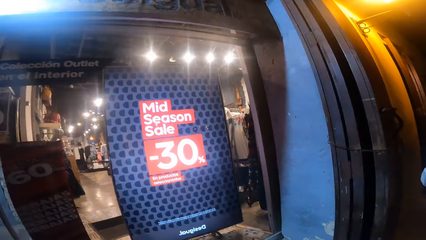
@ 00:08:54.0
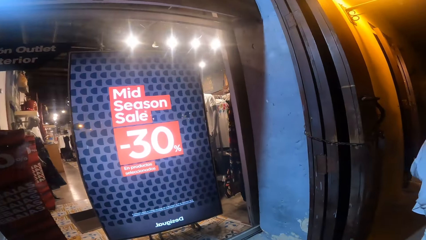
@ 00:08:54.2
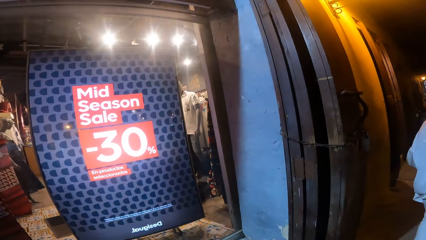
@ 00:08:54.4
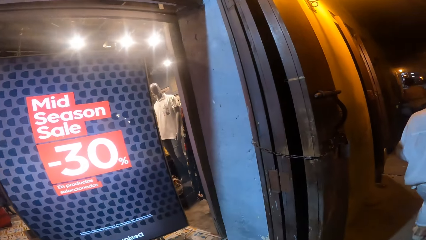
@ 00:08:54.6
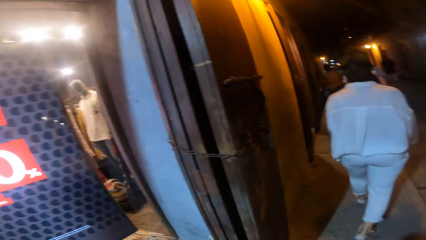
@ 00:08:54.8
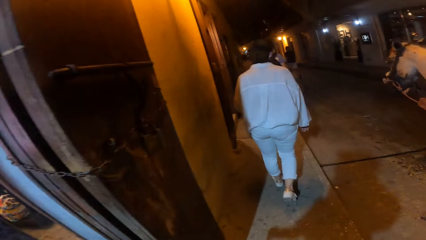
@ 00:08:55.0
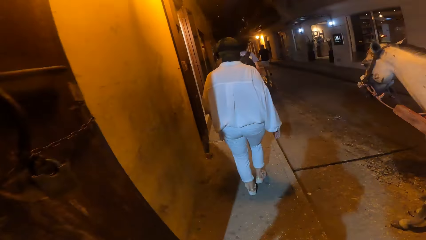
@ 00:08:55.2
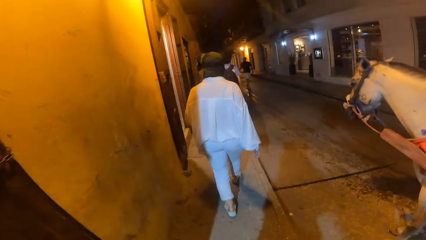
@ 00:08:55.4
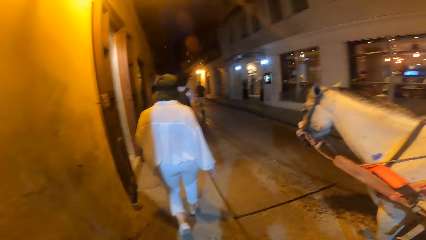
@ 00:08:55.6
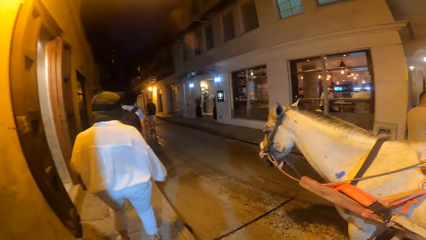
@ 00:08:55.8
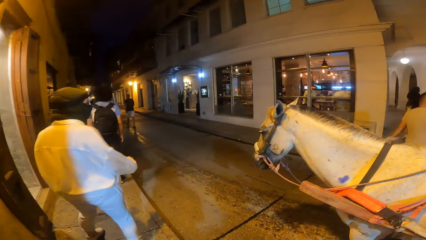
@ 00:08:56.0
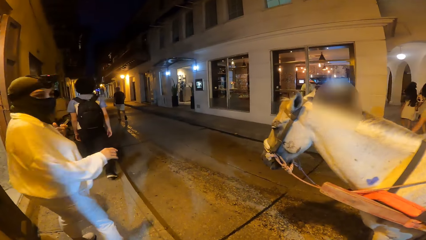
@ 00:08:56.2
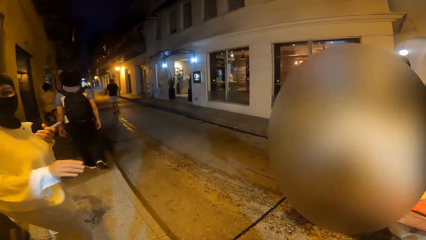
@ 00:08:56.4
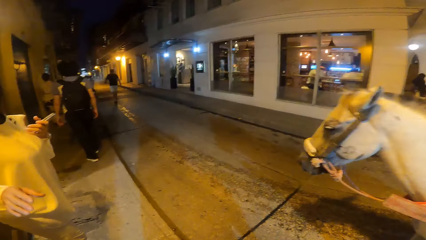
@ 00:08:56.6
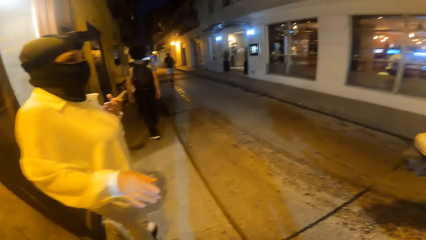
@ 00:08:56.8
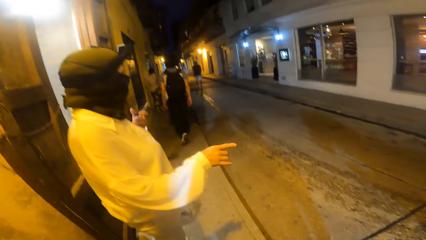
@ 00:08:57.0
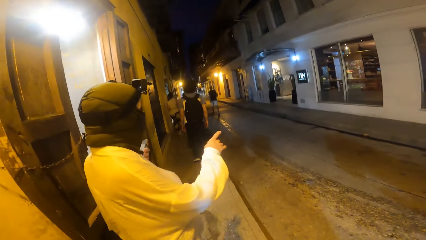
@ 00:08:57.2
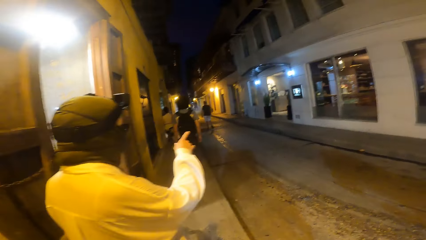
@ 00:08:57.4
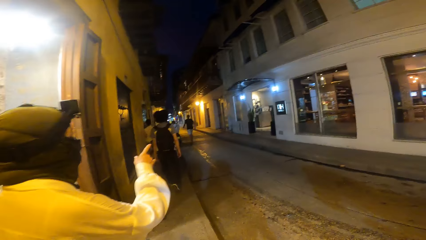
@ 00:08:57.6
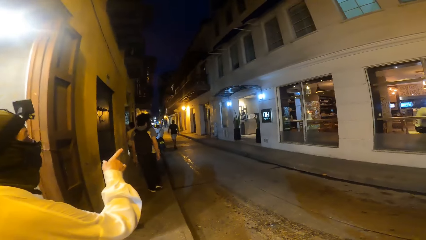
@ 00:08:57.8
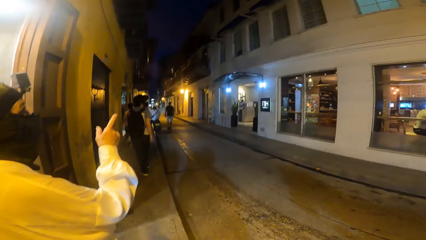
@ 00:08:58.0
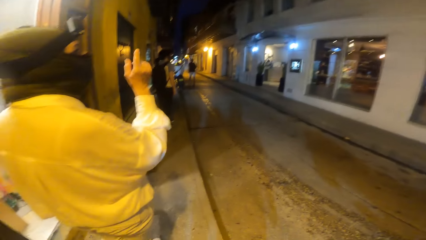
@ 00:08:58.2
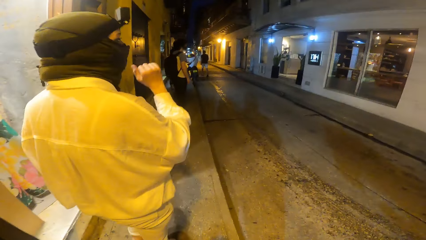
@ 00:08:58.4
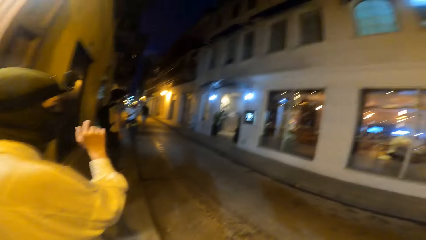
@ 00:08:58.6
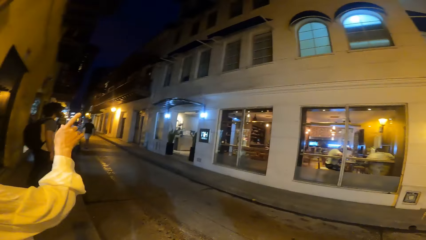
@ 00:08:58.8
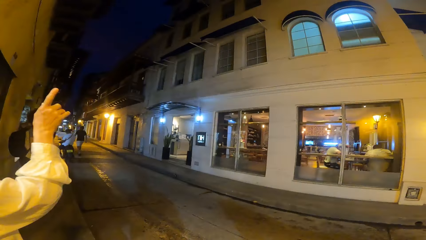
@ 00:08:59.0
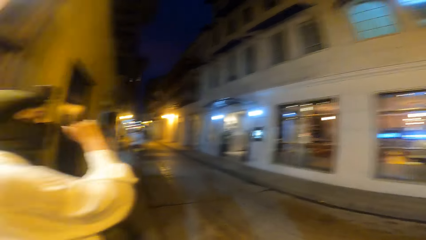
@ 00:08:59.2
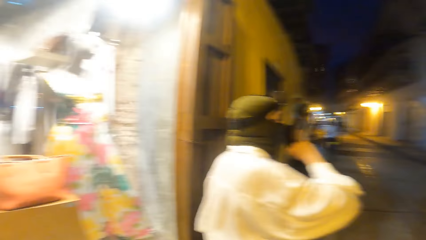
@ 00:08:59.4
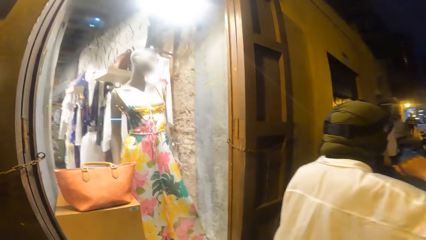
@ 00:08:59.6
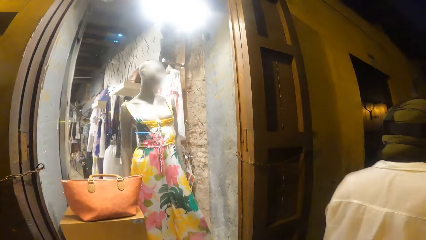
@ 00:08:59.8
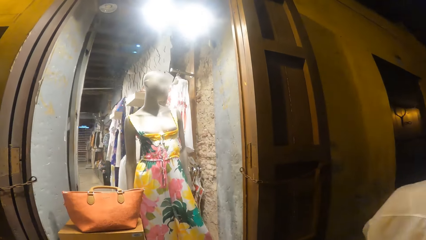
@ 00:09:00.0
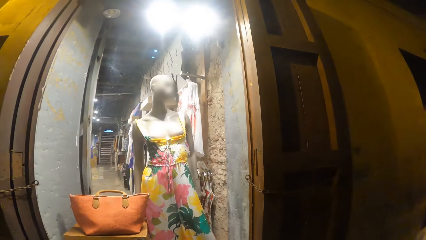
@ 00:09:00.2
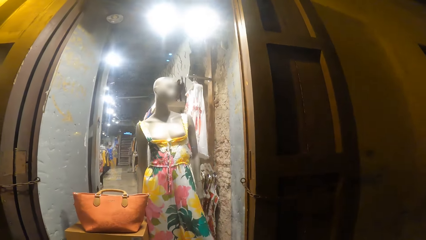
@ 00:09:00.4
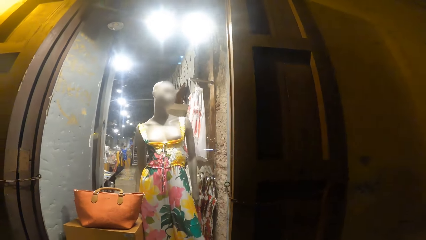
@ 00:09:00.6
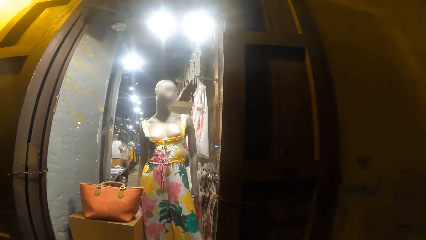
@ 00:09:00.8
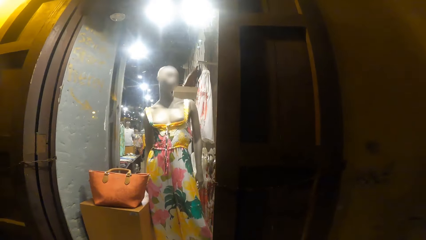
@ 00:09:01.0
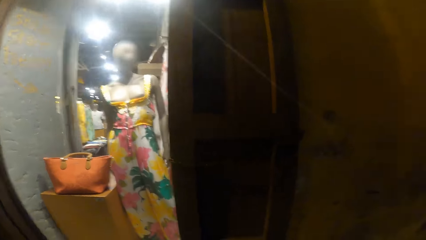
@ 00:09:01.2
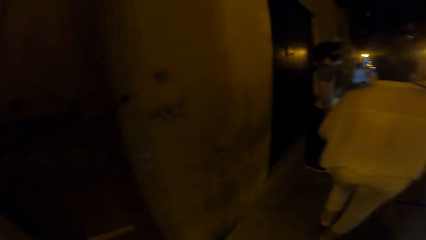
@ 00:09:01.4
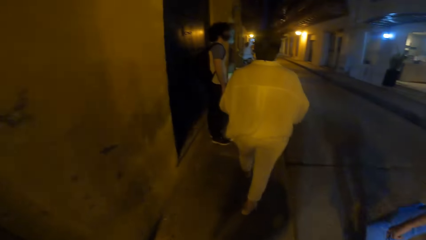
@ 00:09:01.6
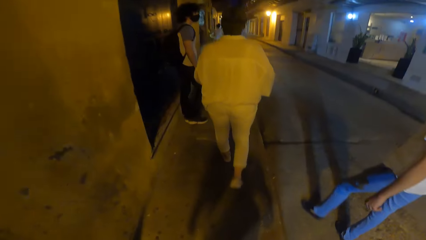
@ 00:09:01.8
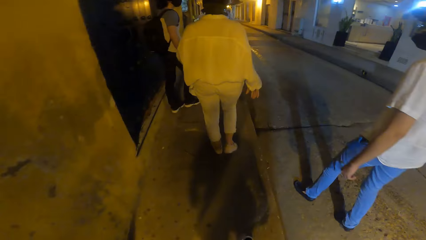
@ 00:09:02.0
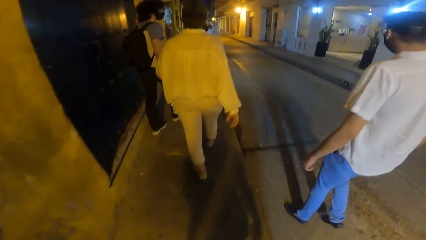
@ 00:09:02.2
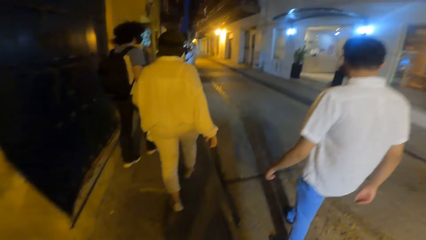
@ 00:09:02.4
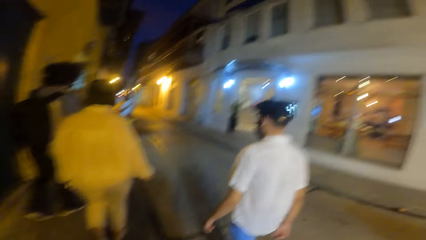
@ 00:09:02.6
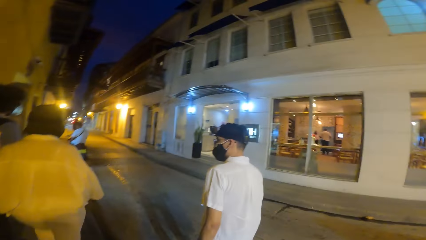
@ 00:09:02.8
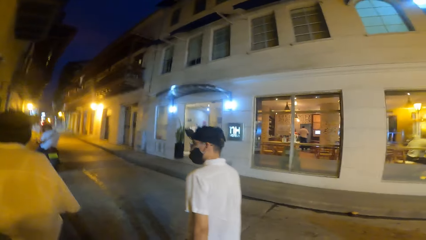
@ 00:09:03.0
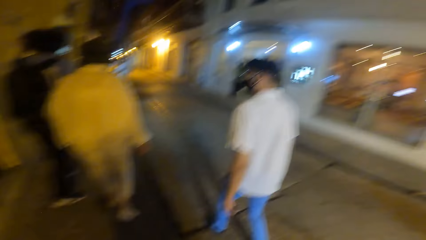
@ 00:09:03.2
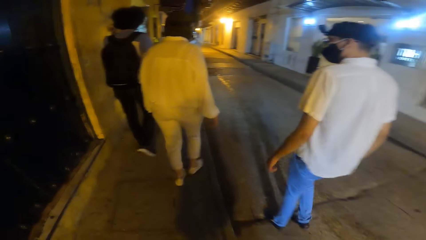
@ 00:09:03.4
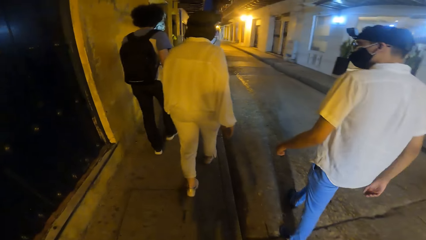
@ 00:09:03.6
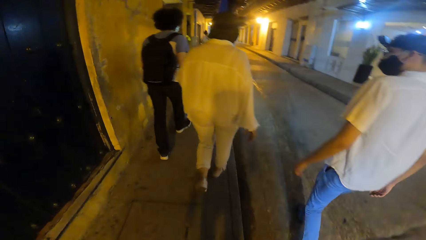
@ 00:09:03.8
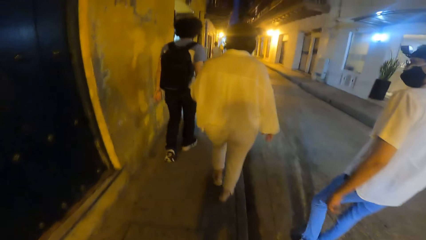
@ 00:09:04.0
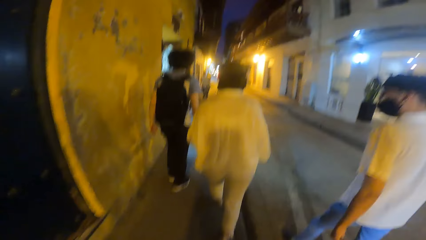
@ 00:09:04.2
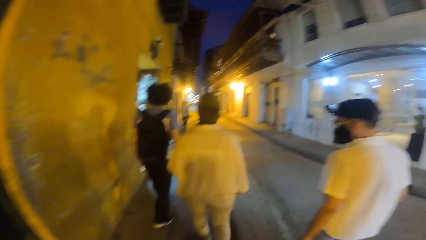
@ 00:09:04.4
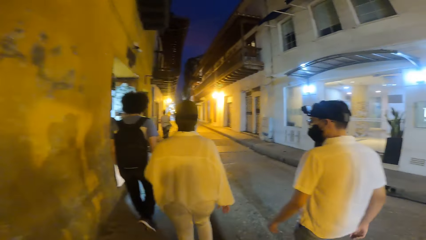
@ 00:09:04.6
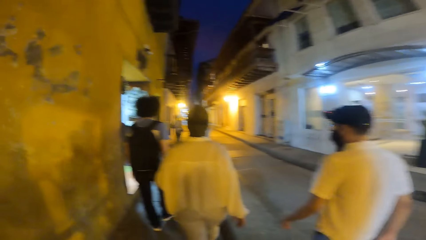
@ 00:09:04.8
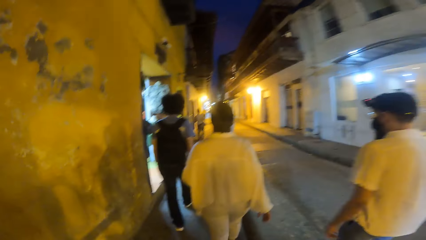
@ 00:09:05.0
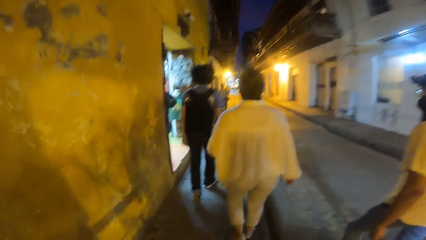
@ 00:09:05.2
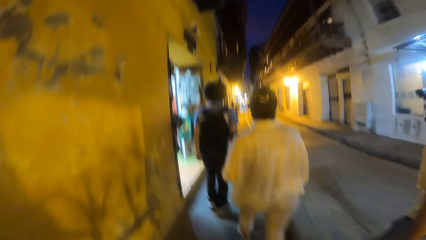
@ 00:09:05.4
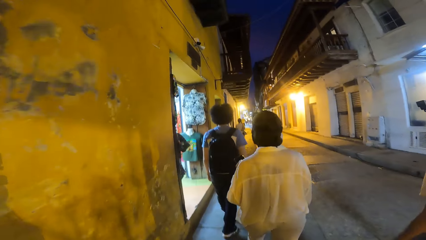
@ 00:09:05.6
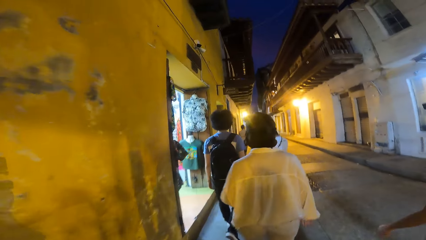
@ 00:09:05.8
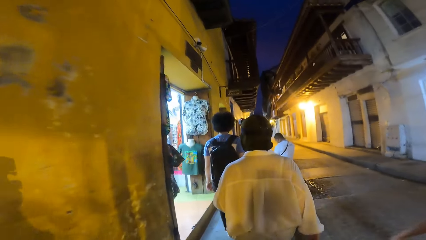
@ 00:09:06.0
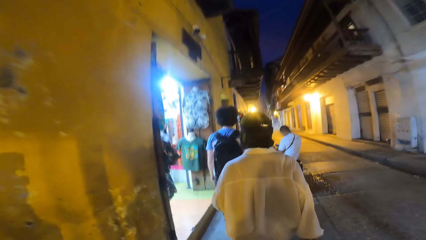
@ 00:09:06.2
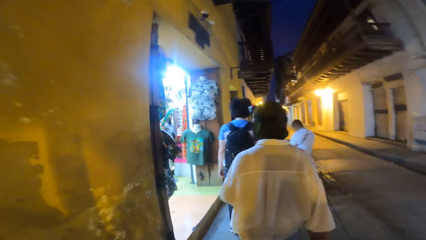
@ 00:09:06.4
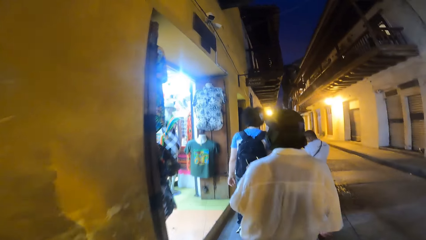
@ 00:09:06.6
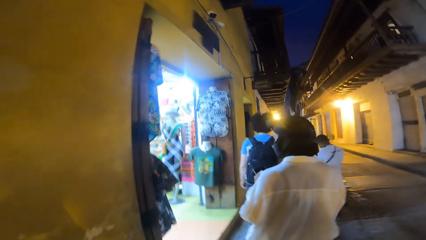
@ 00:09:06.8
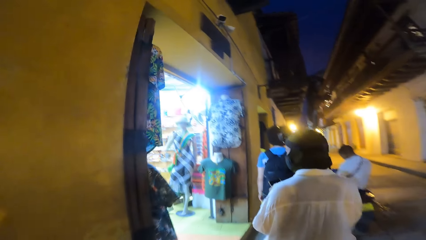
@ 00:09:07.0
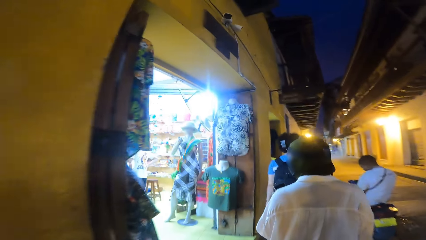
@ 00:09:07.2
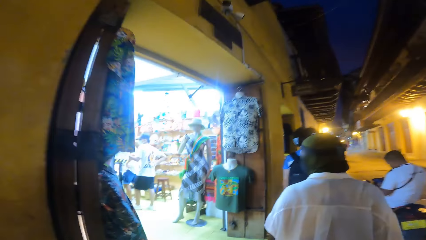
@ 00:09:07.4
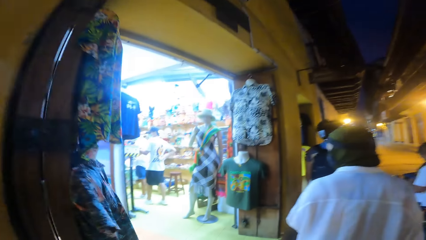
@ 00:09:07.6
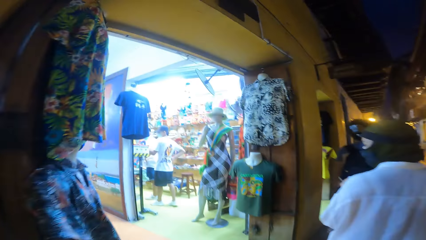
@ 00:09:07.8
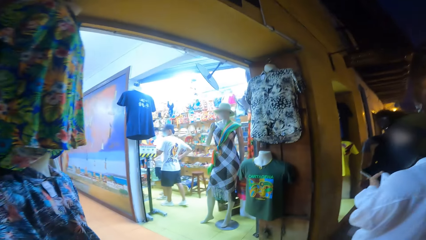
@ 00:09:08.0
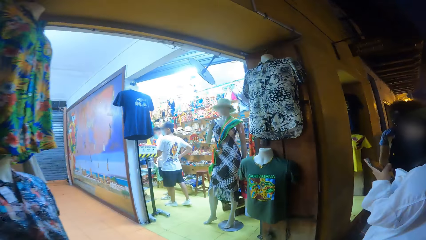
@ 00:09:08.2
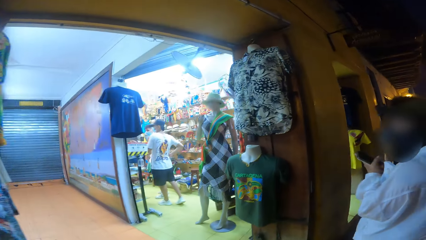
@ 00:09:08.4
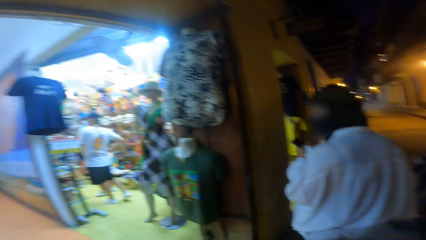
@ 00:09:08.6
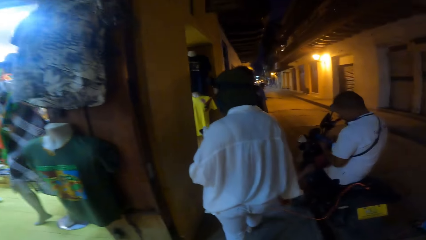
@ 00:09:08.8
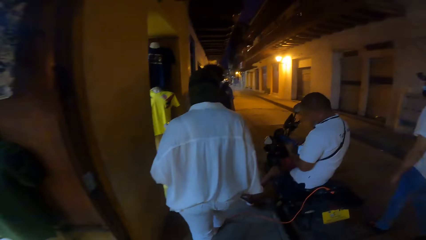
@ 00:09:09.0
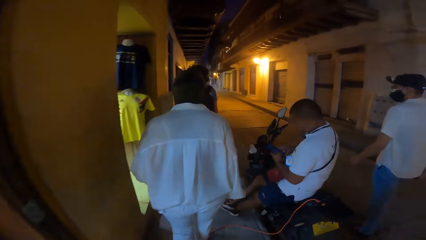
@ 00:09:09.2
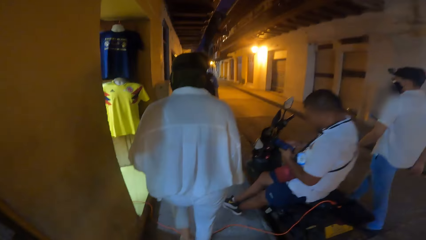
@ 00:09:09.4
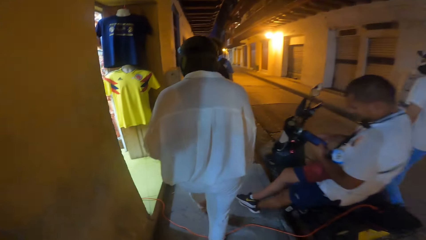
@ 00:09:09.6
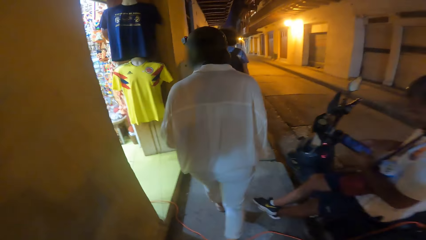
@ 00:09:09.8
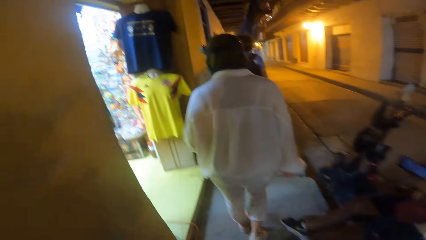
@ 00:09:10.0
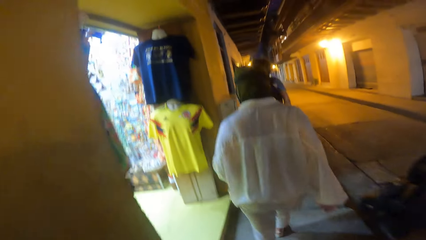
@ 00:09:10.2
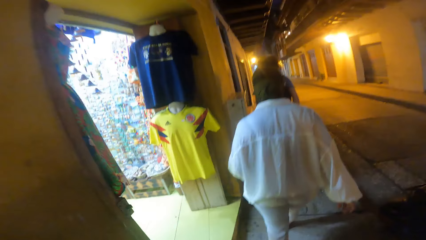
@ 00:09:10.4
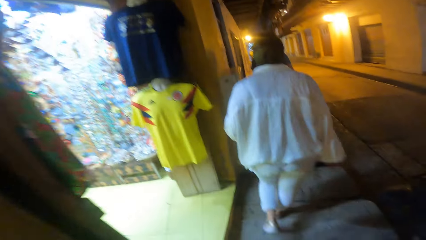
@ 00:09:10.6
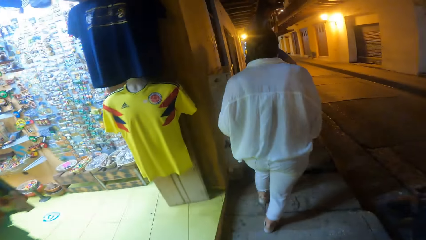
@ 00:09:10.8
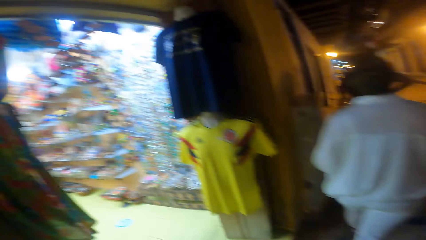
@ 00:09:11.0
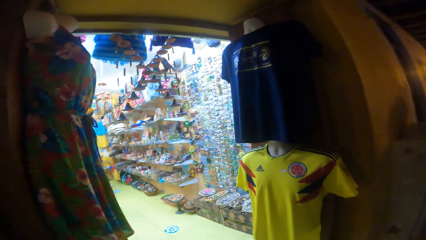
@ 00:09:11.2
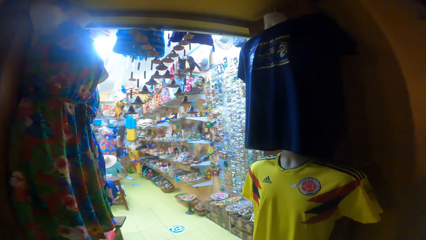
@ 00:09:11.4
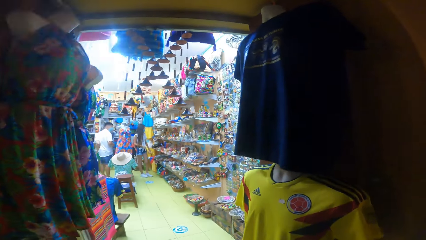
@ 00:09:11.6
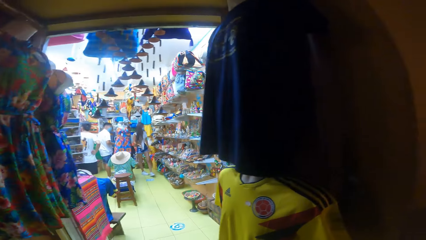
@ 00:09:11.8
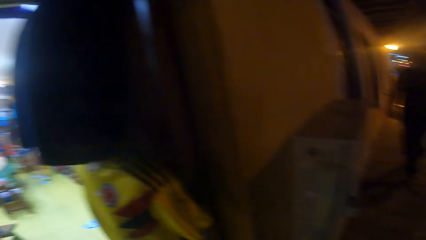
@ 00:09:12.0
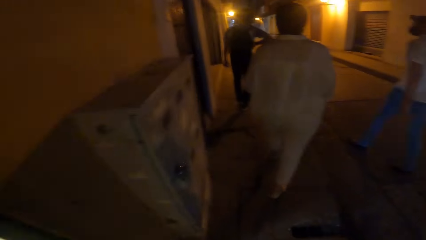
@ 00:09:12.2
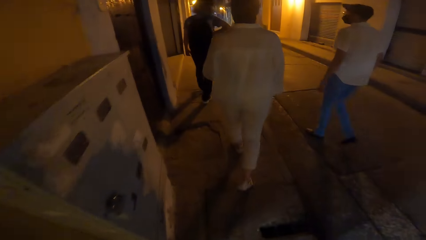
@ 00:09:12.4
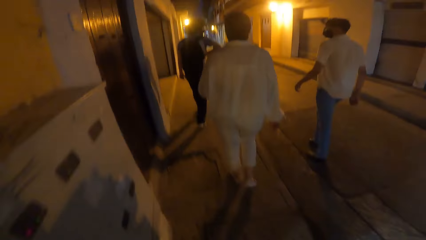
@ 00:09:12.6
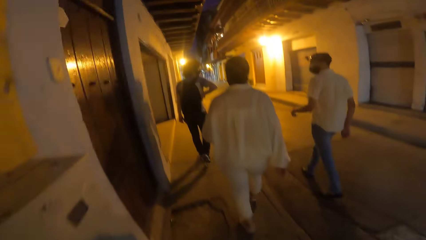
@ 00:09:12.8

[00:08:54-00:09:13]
The camera wearer talks to the woman. The woman walks on the walkway. The camera wearer looks around. The man walks on the road.
